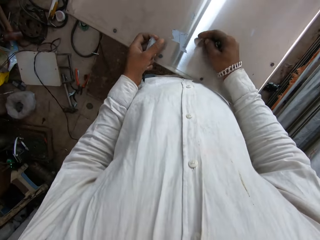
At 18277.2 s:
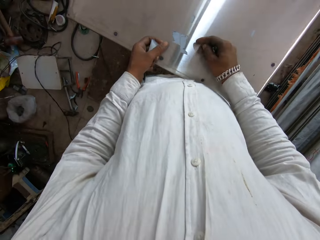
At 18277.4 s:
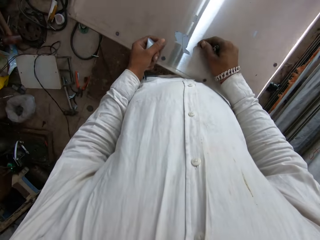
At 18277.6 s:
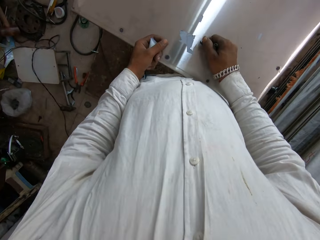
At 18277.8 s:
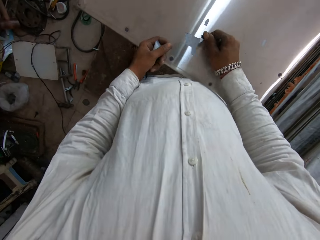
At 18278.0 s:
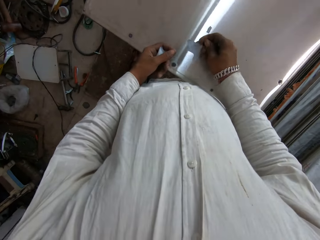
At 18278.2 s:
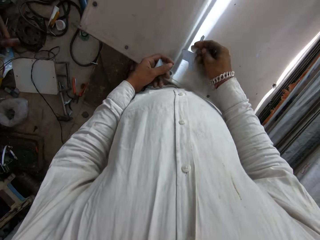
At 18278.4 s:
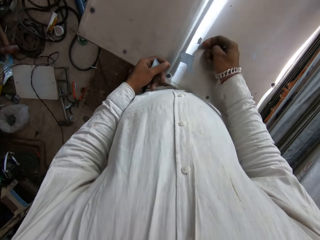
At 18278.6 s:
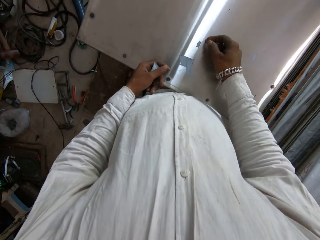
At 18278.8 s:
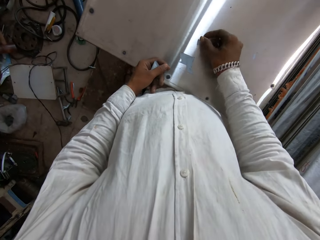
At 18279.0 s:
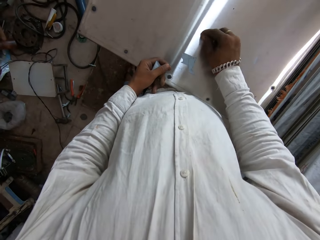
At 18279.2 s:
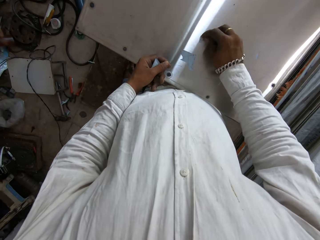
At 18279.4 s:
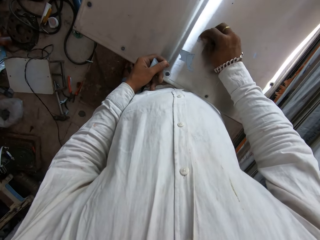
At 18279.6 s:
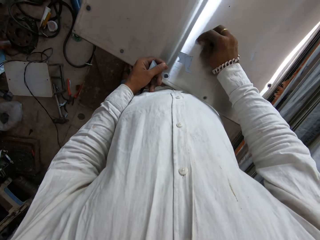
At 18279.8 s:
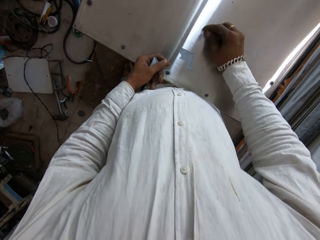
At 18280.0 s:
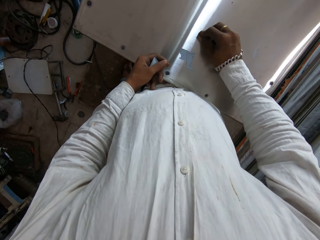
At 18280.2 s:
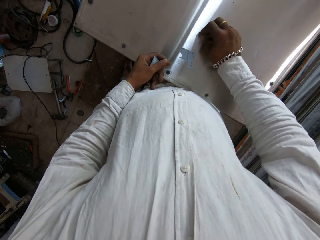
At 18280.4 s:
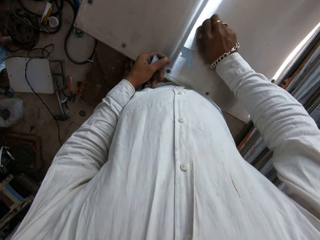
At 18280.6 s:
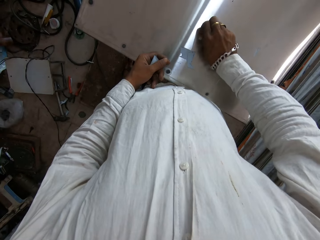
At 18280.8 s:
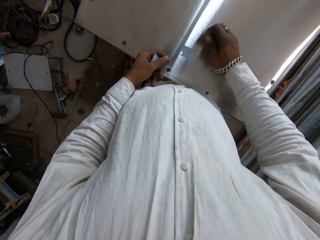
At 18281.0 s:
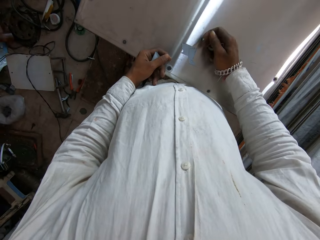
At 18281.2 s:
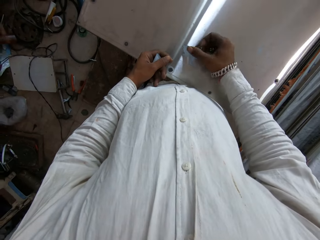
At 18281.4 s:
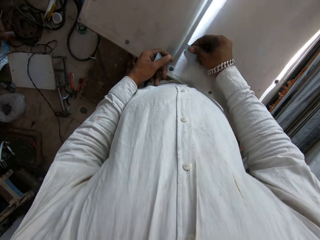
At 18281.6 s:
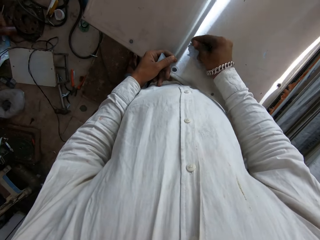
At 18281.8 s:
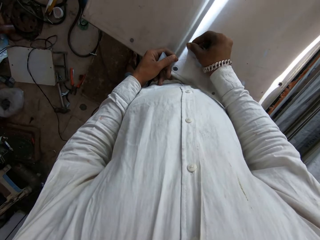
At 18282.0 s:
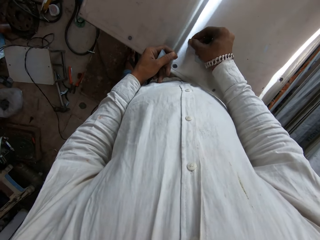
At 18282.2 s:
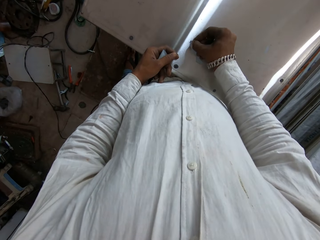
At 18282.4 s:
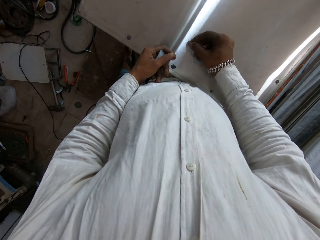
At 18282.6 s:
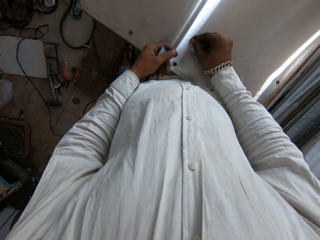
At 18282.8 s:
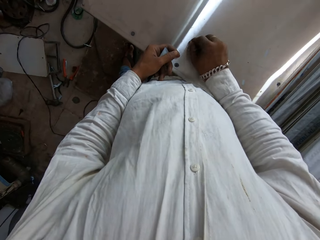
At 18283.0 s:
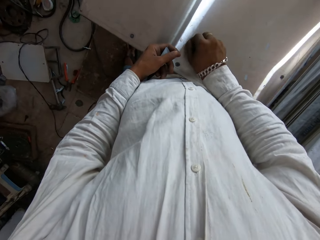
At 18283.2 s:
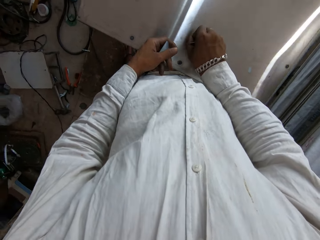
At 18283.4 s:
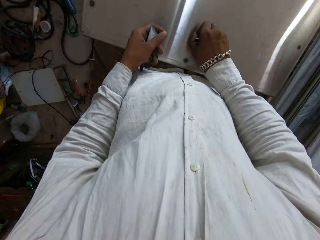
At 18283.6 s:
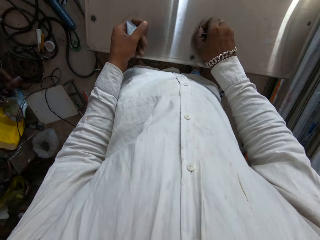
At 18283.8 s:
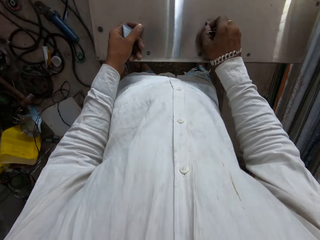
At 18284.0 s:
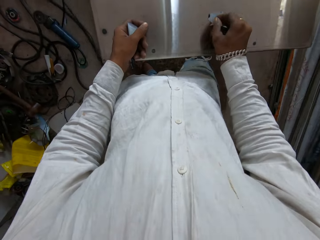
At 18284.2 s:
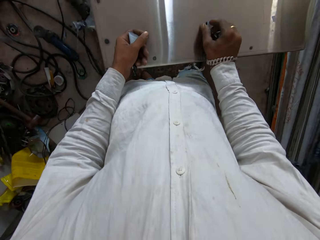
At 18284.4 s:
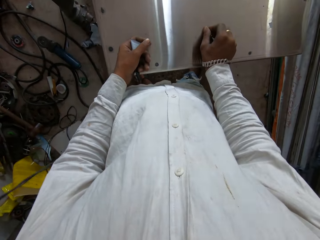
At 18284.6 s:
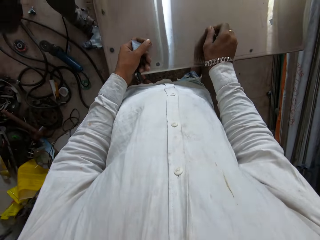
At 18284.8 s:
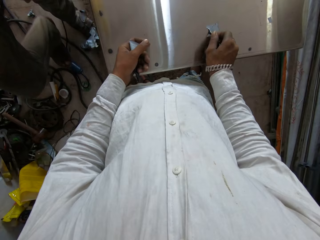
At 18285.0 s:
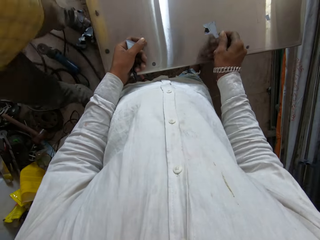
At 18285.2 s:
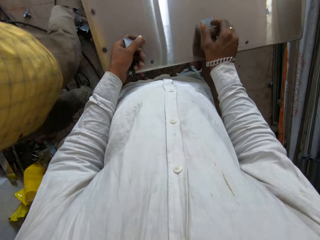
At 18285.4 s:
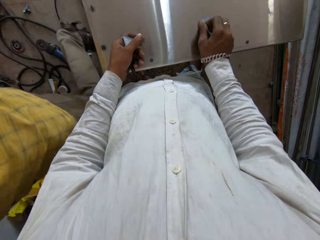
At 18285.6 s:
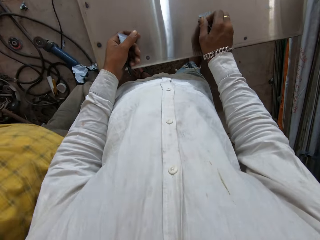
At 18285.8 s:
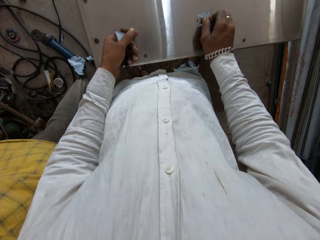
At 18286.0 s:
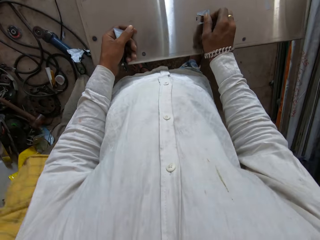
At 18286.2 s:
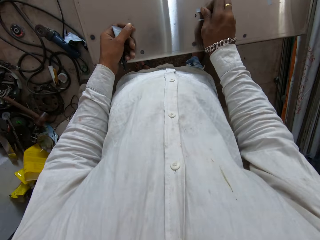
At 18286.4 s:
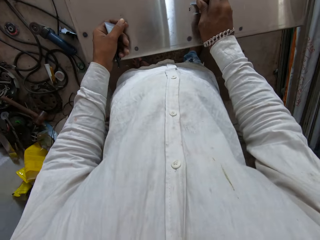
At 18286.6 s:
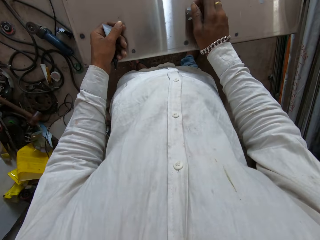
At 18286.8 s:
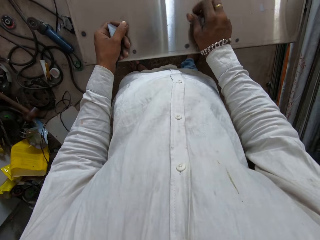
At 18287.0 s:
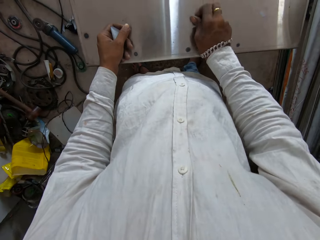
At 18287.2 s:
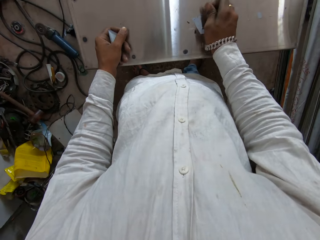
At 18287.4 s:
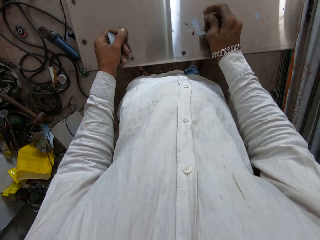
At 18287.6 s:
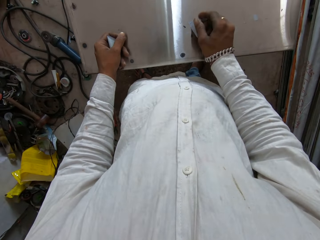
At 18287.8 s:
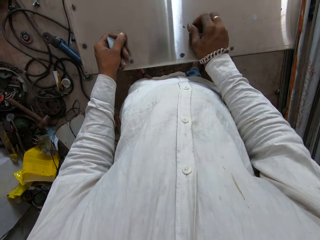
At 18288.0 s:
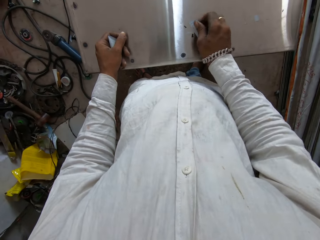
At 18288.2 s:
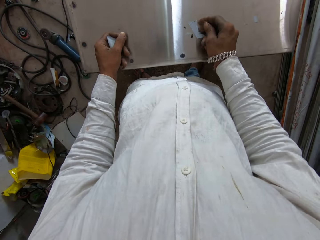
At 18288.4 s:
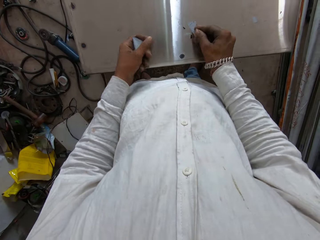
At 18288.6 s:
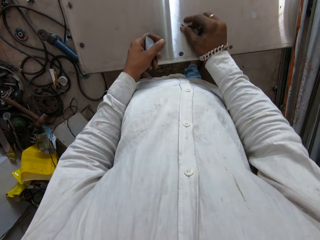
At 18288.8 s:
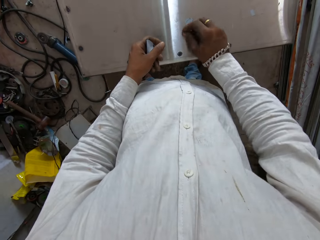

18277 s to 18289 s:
The camera wearer rolls plastic binders in his hand. He plucks a plastic binder from a table. He rolls the plastic binders in his hand. He plucks a plastic binder from the table. A man walks around the room.

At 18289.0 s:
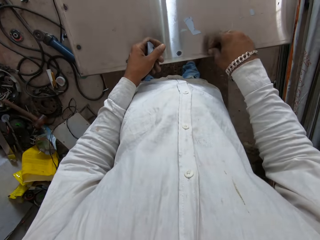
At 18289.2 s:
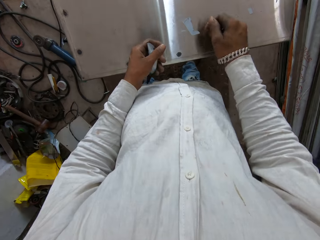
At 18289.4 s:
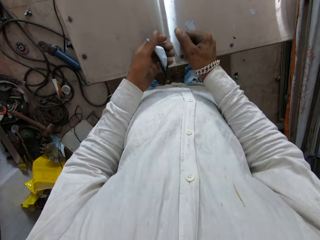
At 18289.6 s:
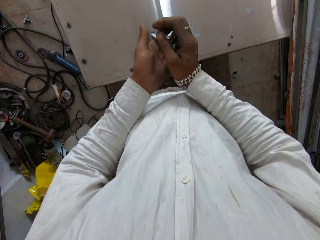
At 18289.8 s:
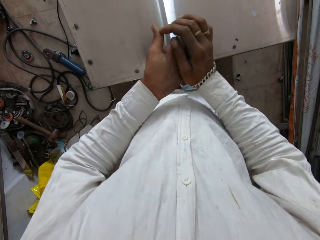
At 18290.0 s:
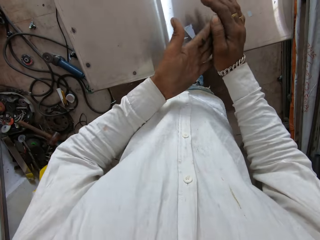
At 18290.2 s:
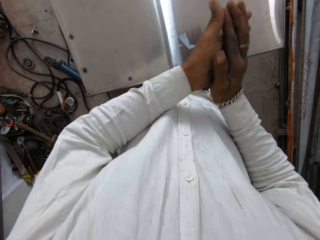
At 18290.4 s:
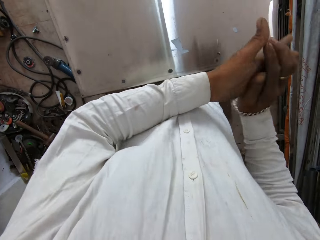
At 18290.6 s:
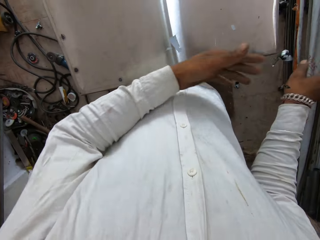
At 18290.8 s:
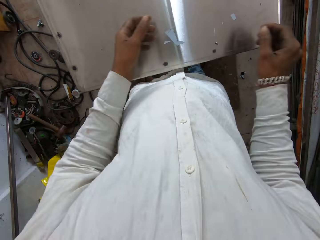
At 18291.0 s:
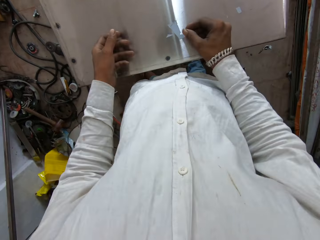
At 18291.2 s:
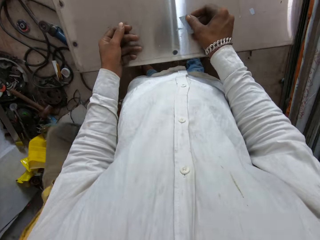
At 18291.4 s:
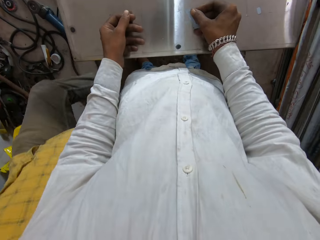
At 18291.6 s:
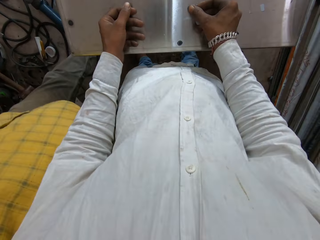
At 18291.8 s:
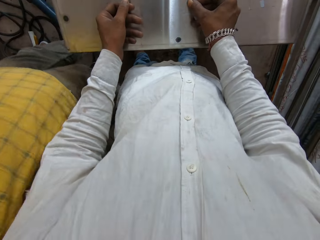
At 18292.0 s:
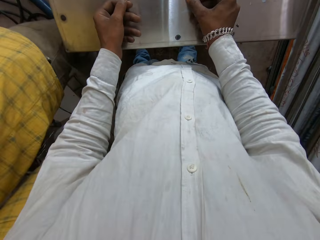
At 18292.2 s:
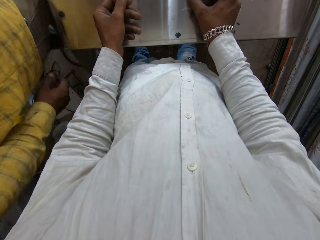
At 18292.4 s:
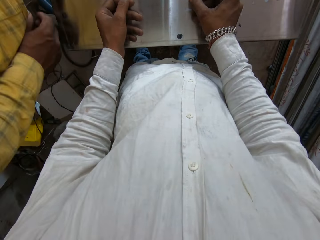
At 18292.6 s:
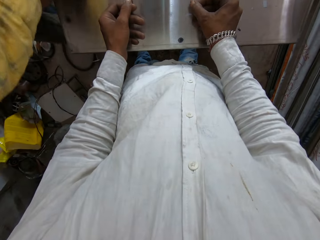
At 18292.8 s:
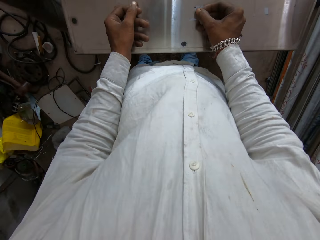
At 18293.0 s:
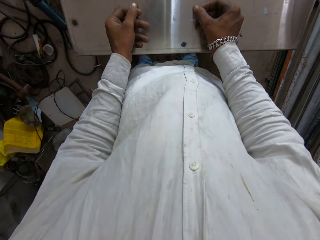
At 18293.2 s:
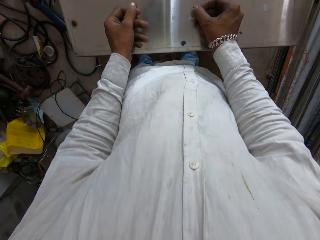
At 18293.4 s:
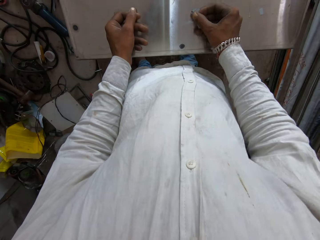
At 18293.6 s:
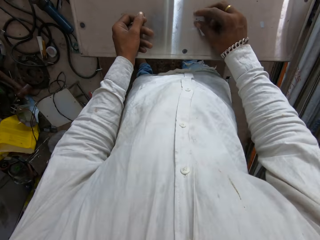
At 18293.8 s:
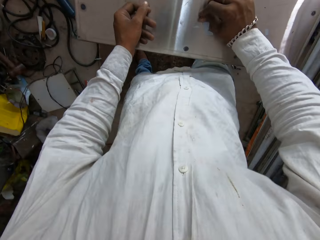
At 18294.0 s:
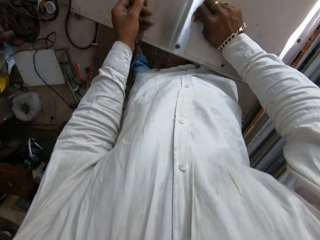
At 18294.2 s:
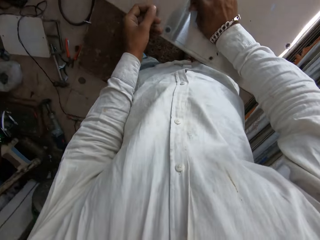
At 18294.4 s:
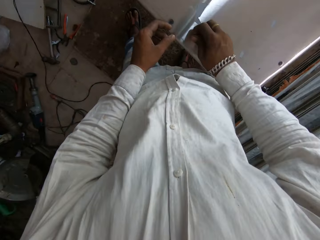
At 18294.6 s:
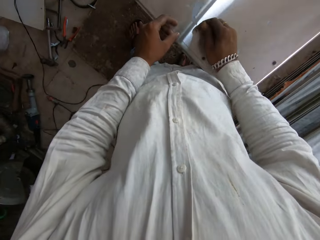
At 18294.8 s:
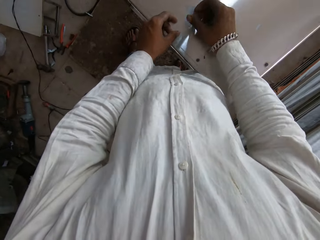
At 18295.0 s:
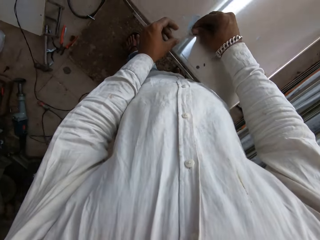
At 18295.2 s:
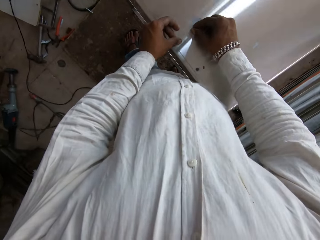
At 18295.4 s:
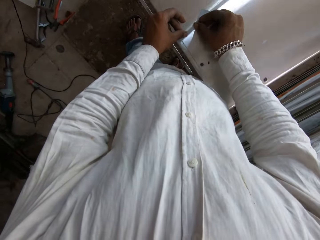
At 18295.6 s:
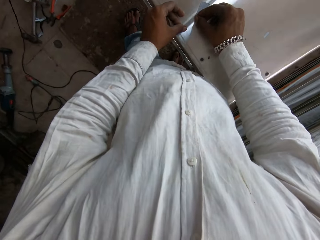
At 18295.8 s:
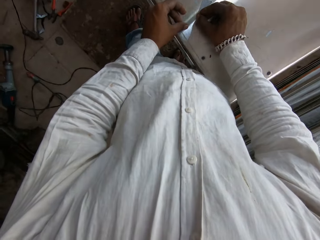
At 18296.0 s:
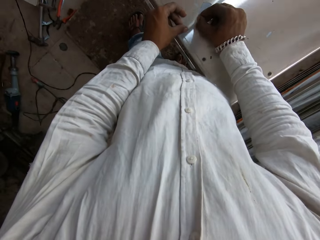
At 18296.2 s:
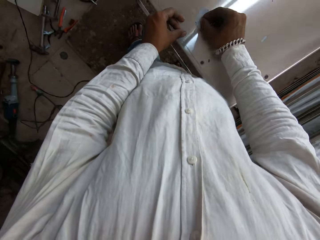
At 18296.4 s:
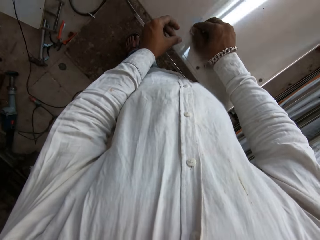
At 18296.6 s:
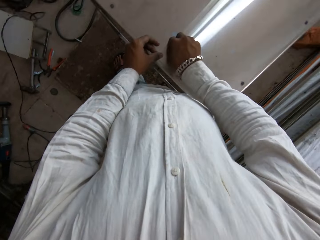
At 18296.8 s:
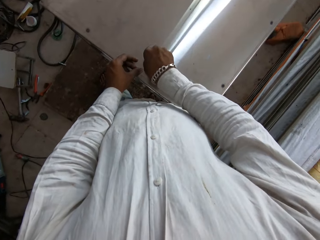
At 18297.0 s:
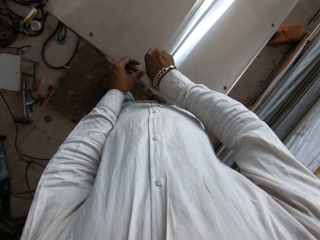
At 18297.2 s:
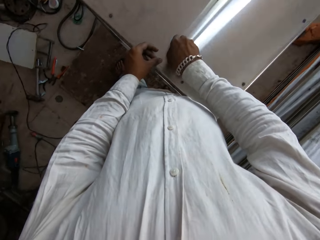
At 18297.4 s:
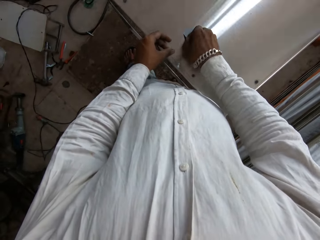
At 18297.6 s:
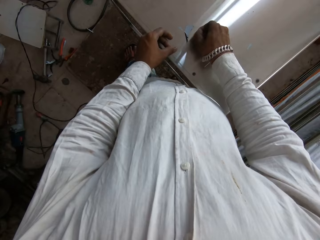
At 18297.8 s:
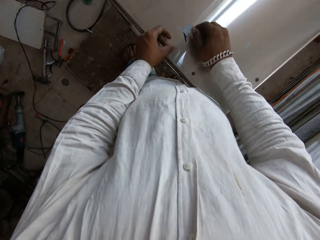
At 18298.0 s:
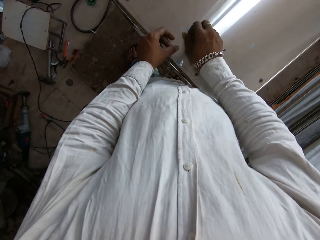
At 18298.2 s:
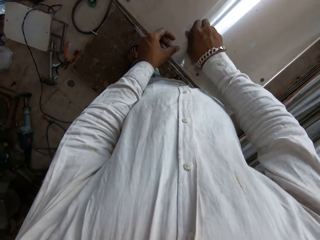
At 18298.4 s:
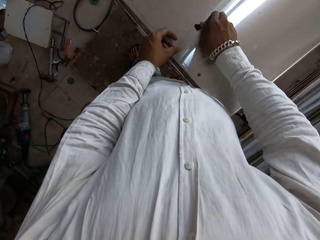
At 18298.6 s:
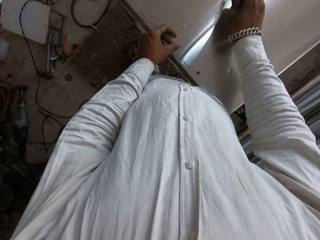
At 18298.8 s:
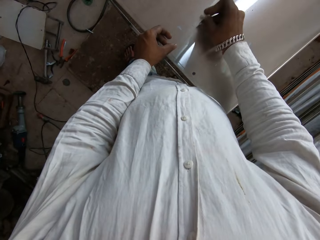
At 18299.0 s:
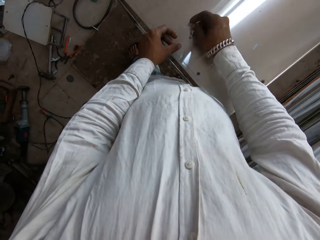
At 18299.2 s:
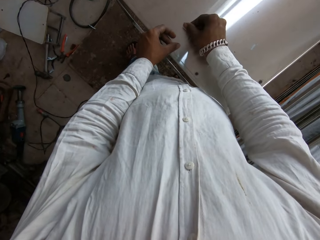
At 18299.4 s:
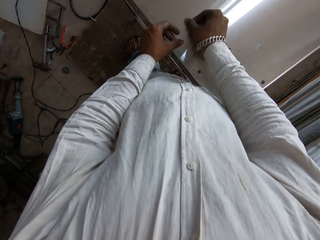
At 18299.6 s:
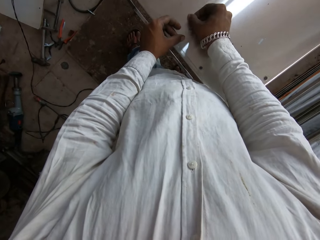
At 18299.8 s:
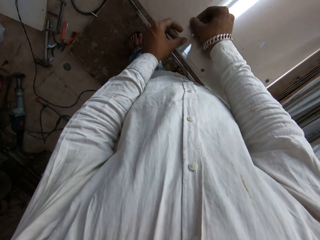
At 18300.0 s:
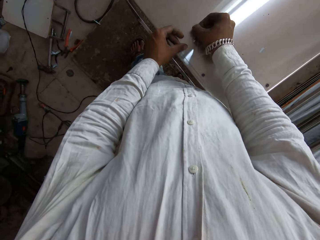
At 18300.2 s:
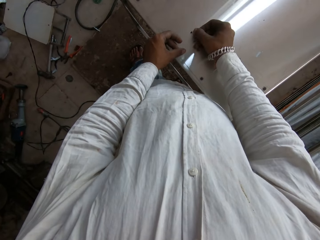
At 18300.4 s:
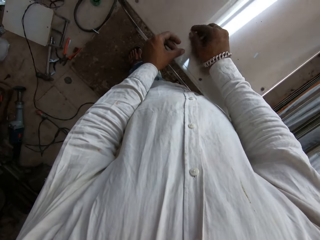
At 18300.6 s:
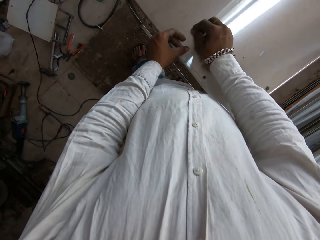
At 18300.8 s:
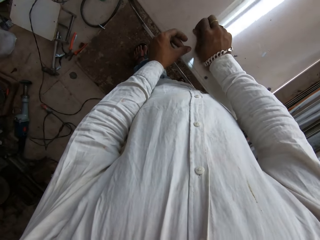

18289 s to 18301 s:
The camera wearer rolls plastic binders in his hands. He drops down a roll of plastic binders on a floor and plucks a plastic binder from a table.
